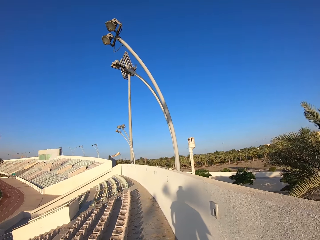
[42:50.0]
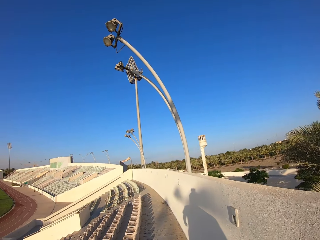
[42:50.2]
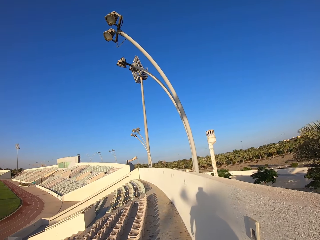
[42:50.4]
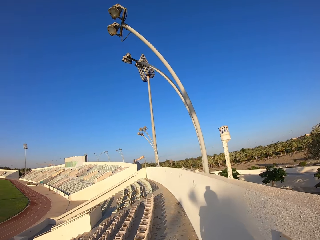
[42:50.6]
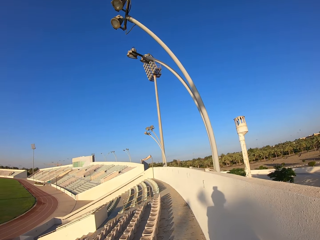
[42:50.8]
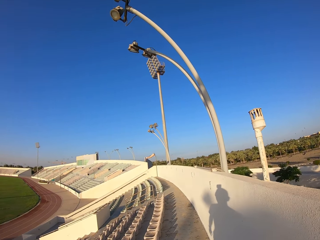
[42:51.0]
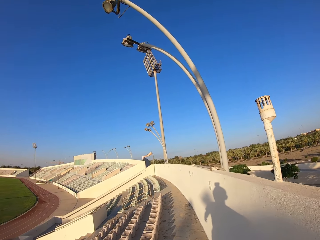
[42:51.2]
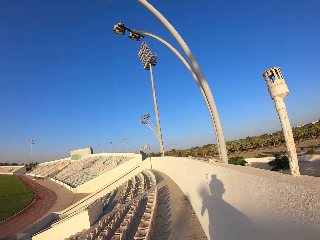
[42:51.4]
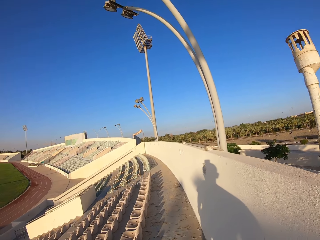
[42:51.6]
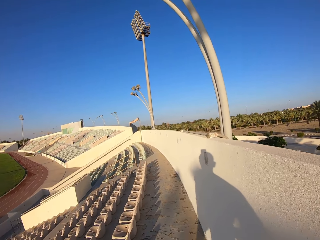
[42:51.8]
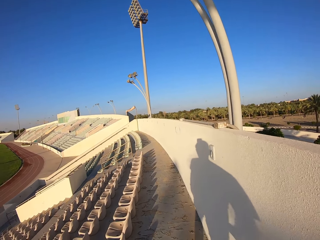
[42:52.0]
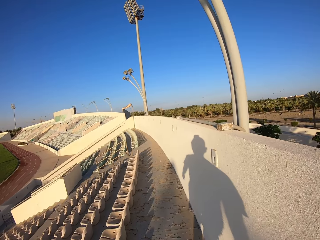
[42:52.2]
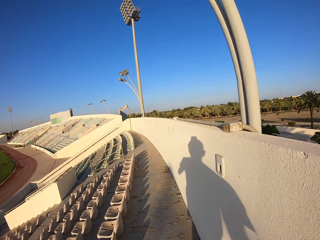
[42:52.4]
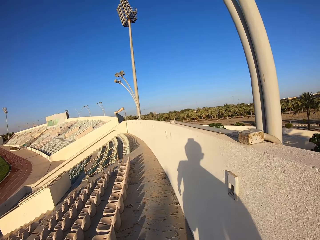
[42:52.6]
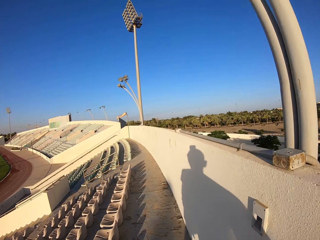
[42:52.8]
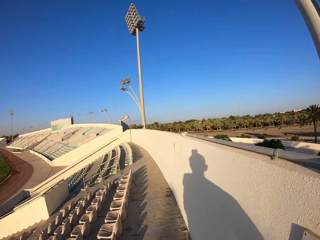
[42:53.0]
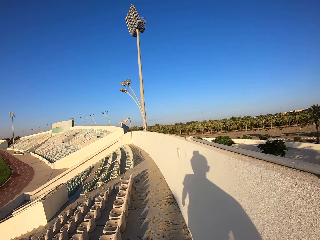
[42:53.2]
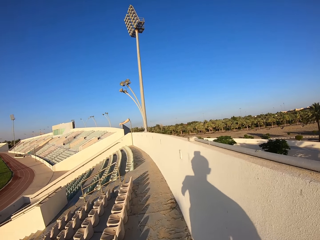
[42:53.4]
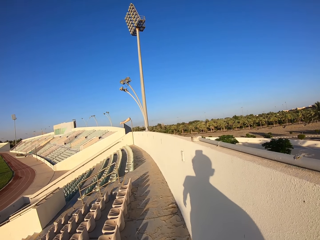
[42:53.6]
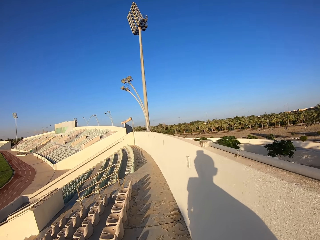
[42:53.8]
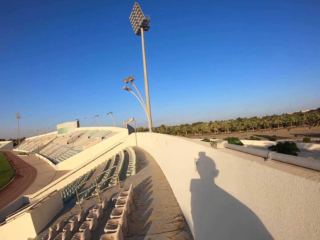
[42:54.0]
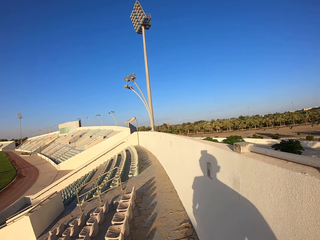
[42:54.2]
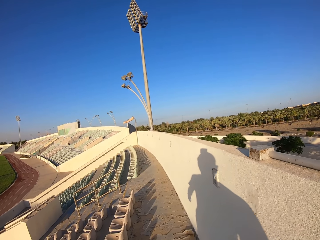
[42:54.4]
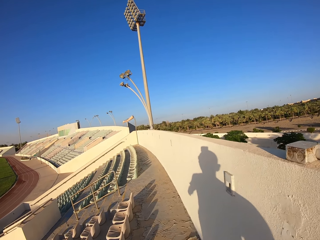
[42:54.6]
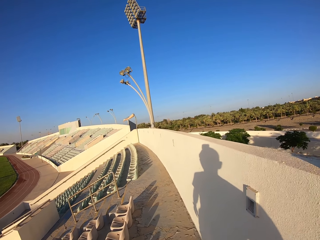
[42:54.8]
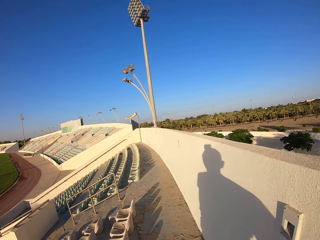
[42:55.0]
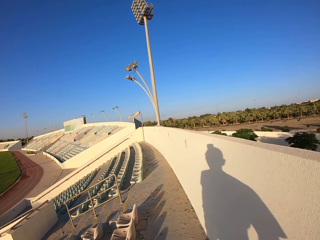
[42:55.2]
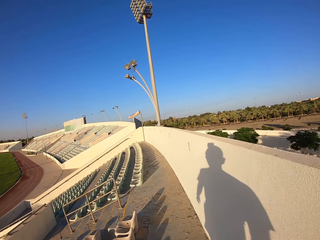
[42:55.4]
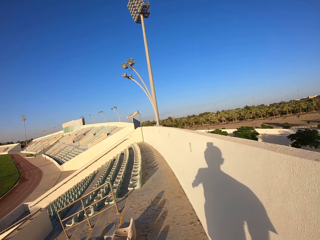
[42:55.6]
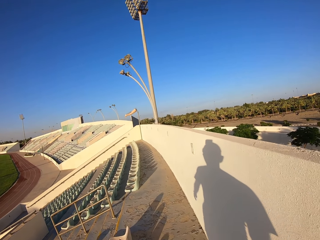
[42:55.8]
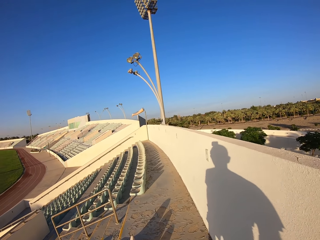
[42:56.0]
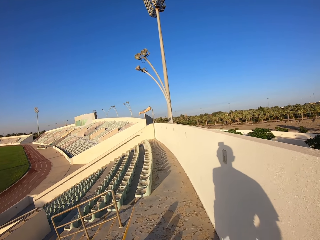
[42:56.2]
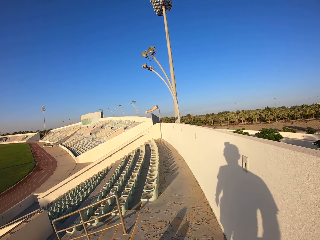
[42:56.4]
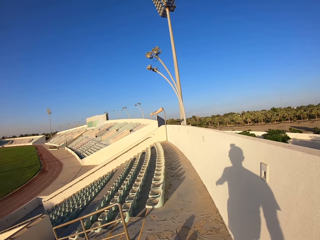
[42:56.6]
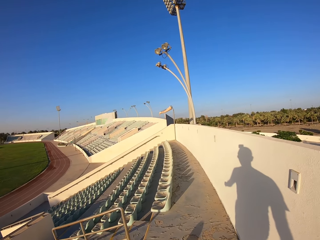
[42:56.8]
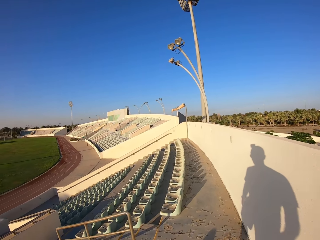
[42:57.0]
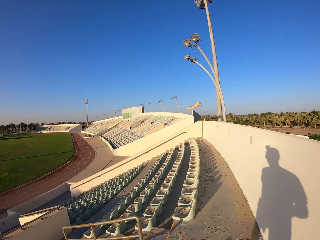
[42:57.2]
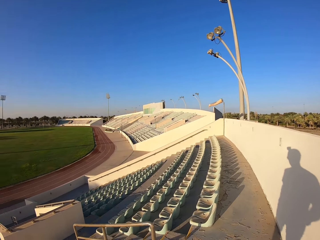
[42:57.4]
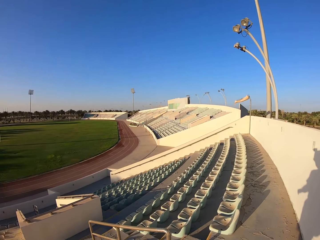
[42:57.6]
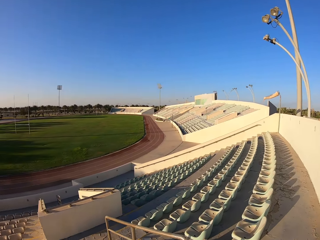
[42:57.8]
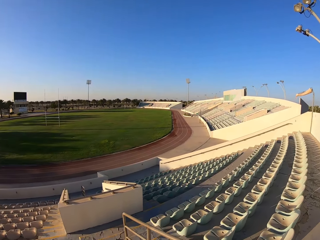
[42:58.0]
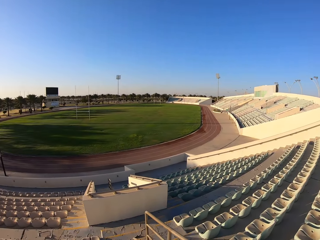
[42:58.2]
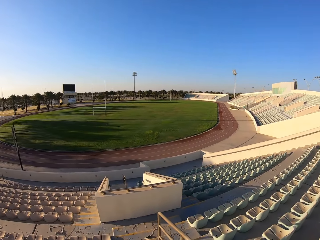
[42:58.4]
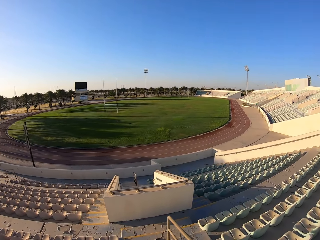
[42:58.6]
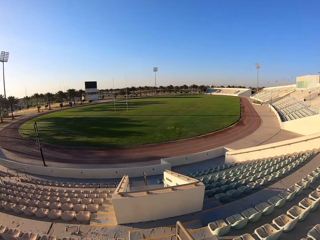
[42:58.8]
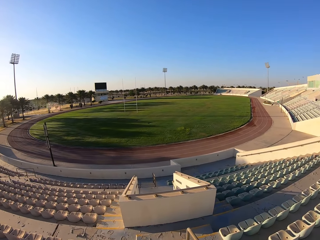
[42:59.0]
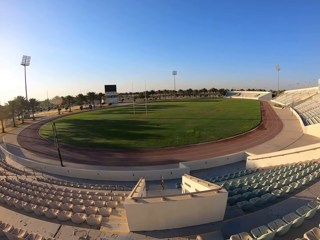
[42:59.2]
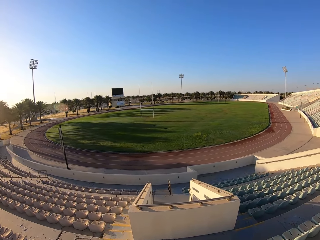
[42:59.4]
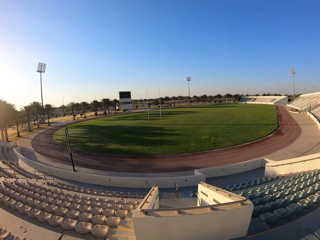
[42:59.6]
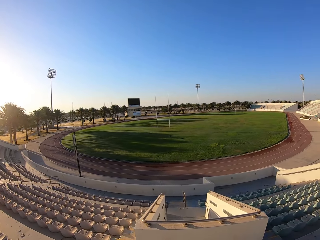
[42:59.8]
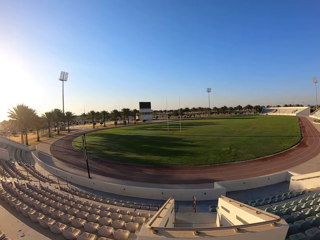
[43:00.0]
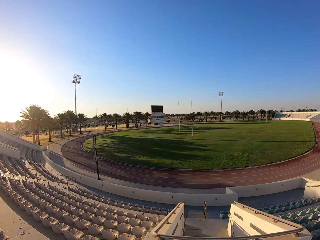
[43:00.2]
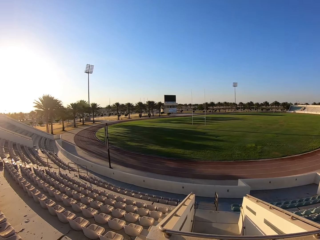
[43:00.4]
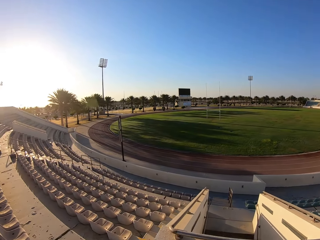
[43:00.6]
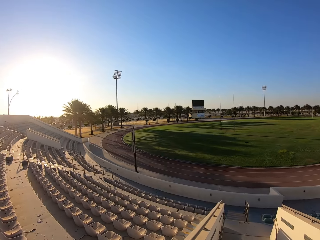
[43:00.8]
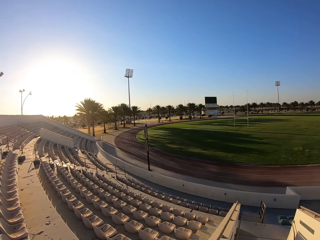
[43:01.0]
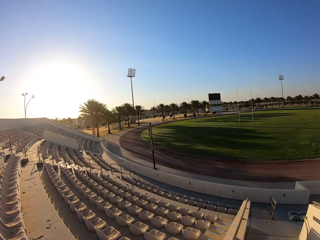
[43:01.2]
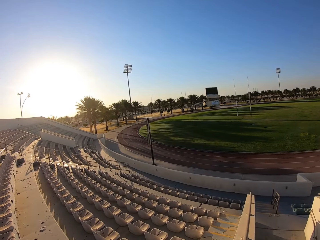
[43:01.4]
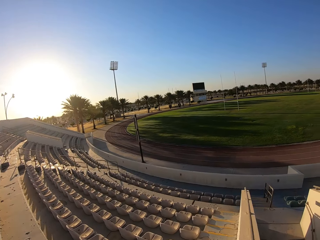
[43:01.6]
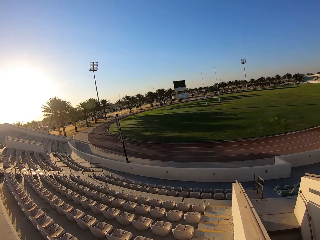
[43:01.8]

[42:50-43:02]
The camera wearer looks around the stadium. They jog down the stairs.

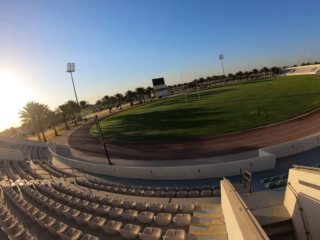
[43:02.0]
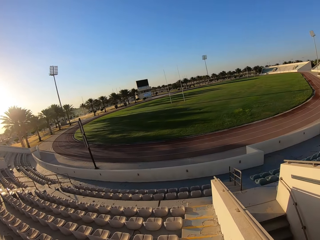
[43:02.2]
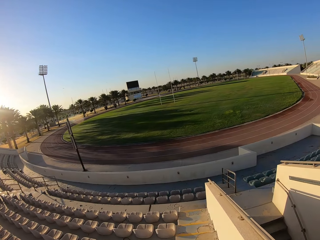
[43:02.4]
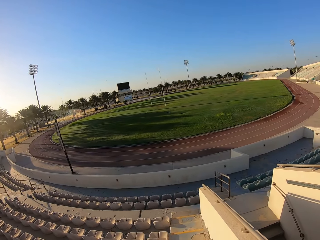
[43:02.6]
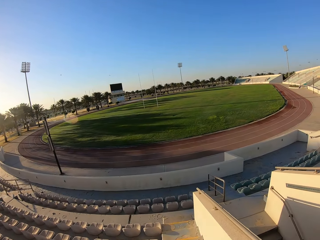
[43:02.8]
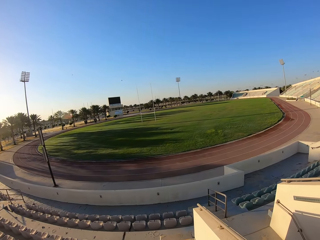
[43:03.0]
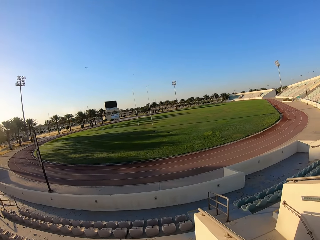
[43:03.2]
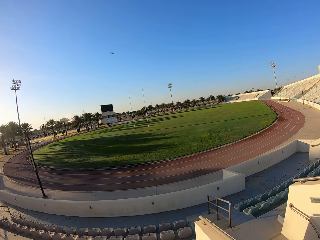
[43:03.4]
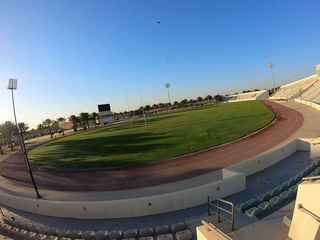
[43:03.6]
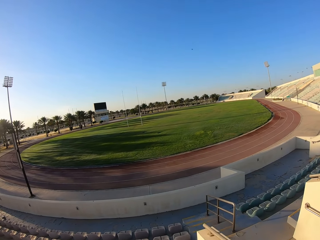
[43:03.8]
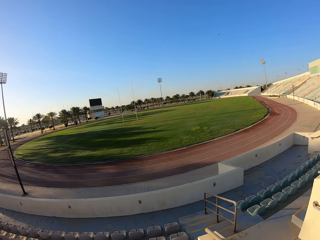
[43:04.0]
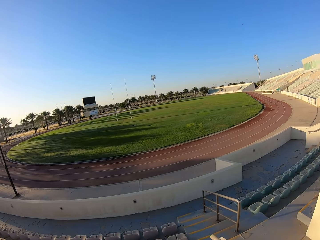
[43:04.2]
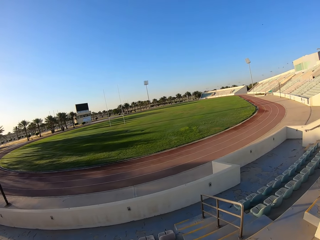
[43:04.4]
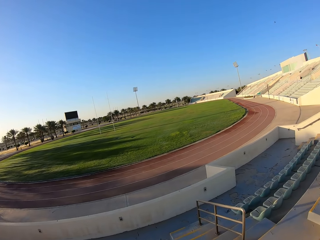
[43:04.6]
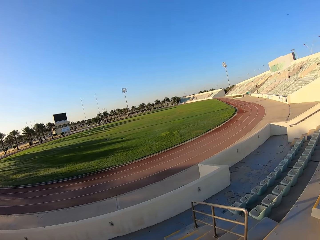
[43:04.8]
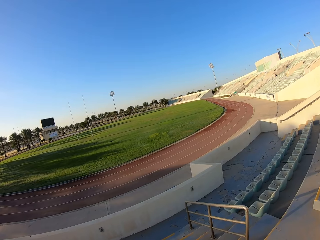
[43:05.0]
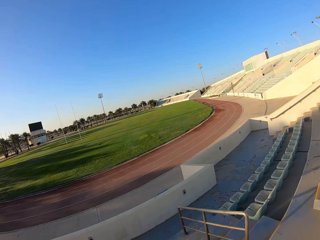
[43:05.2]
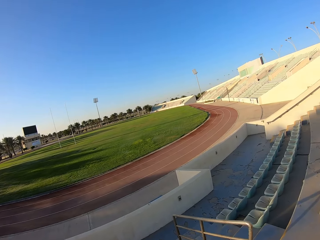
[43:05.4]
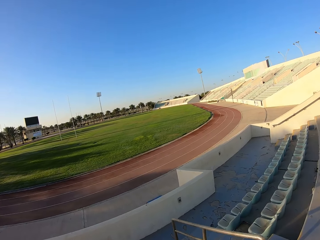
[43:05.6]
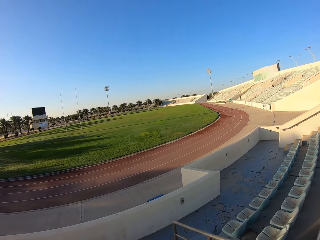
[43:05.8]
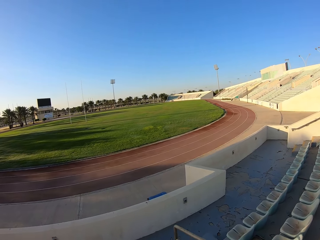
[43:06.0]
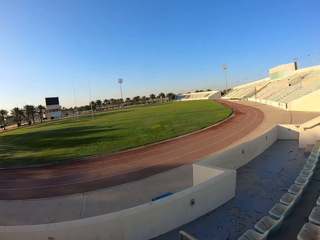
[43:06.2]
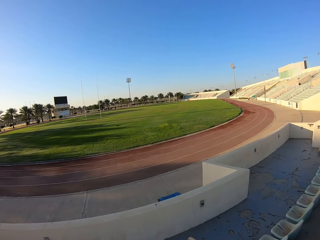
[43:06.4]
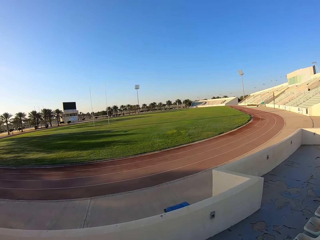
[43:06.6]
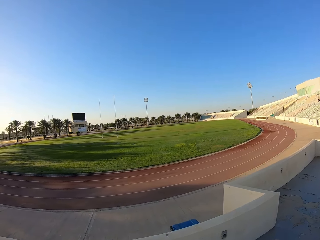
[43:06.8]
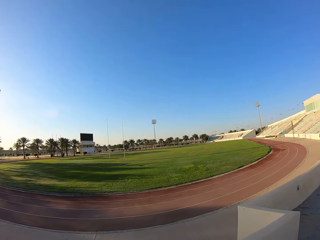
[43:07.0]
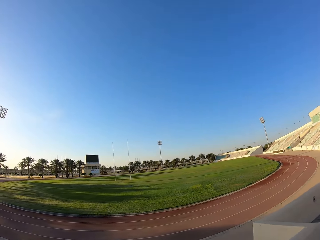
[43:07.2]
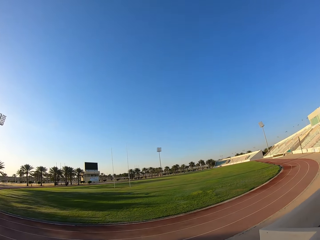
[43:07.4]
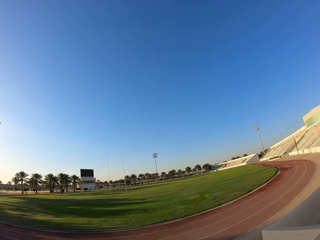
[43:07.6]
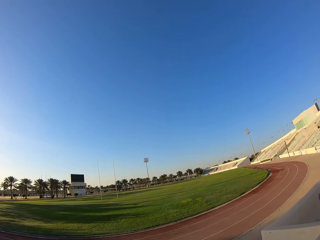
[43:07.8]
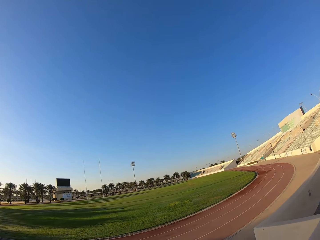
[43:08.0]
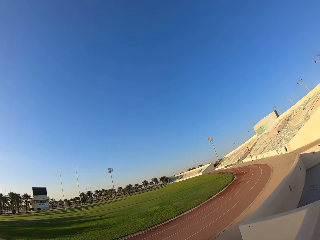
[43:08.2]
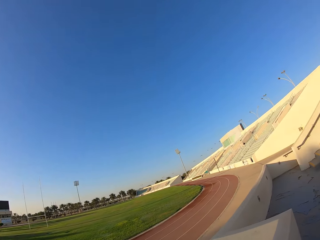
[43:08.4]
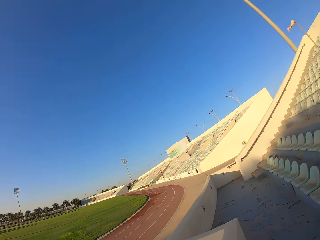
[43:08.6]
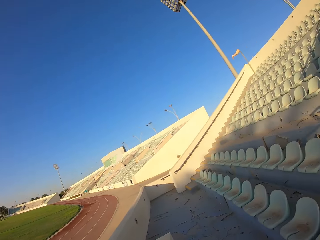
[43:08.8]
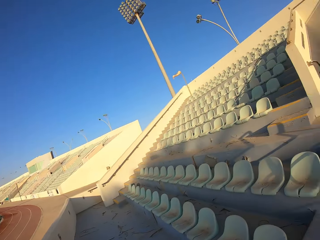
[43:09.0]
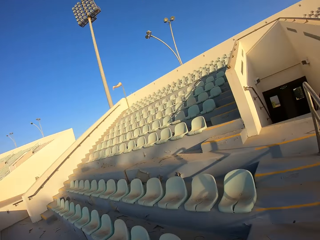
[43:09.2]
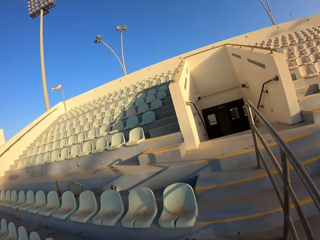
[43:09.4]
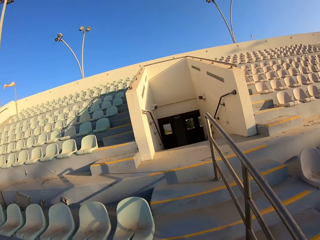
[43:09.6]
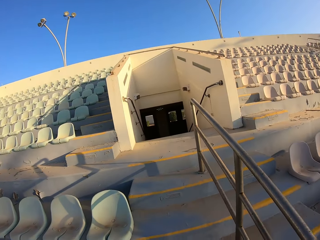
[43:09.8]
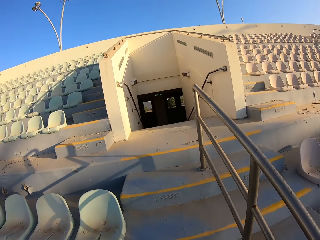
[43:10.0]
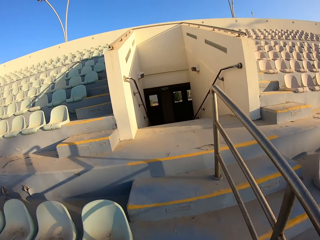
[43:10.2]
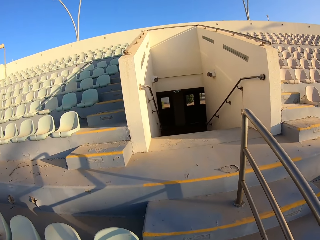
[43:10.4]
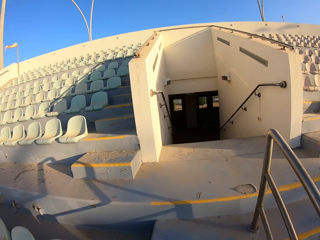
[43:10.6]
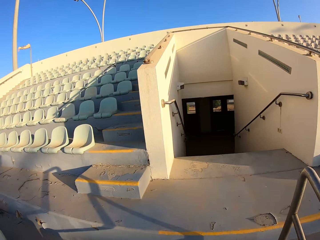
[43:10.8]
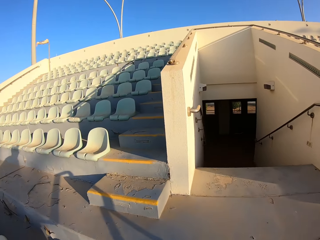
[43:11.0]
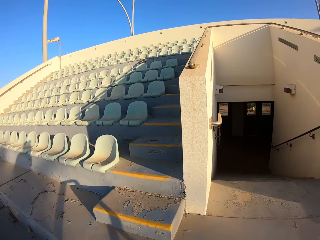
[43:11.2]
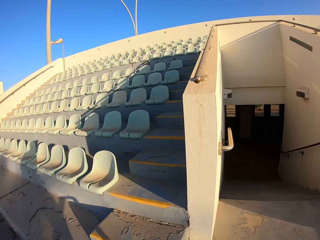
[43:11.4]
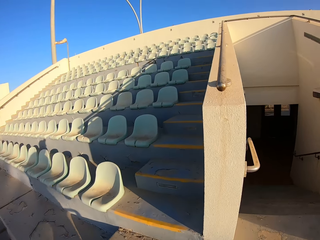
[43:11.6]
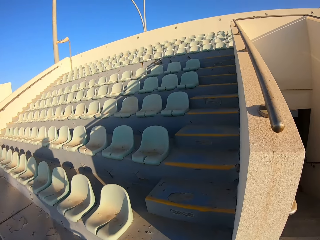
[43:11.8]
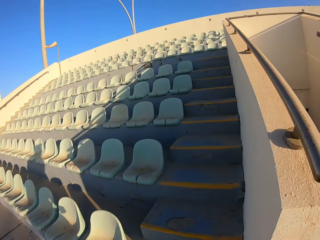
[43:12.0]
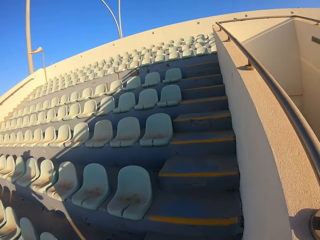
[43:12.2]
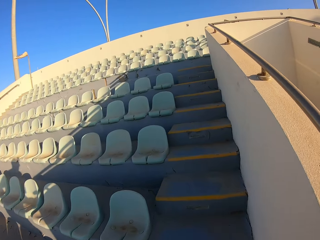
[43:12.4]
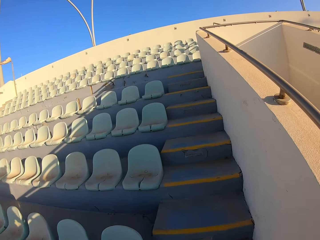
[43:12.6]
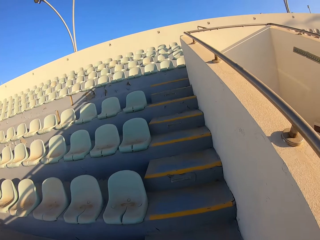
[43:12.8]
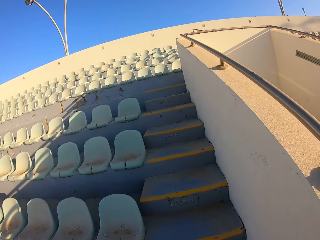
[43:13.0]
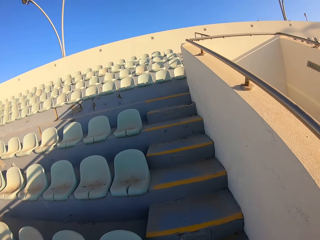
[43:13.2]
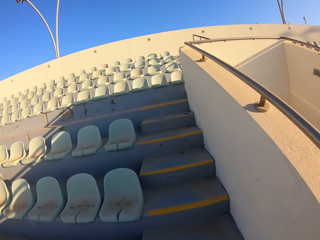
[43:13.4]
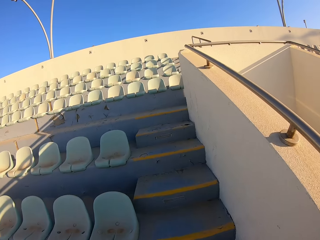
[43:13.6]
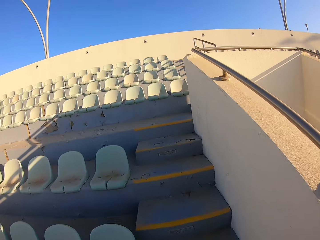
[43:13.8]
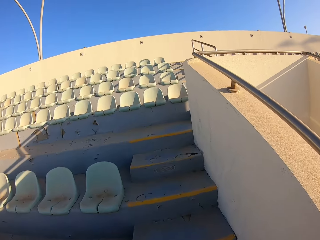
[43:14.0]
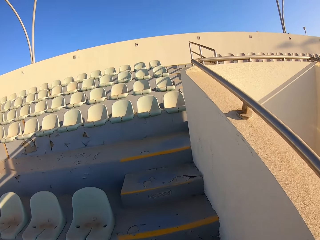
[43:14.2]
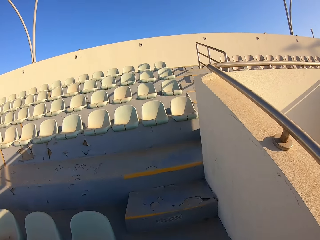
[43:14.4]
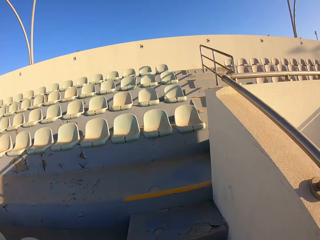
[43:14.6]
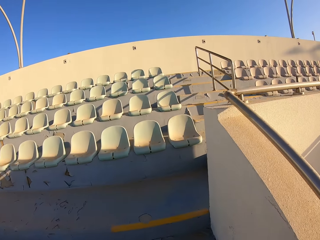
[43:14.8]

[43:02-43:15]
The camera wearer walks around the stadium. They jog up the stairs.
